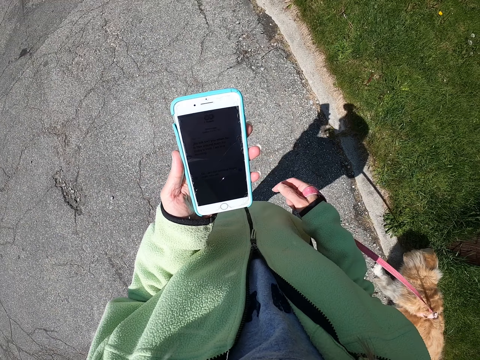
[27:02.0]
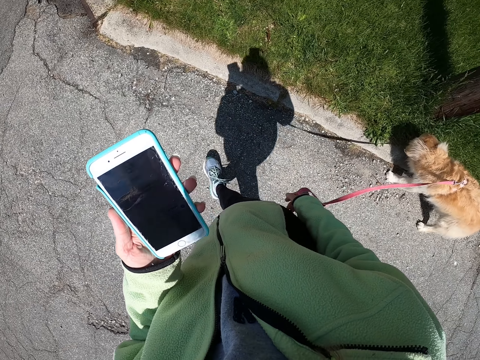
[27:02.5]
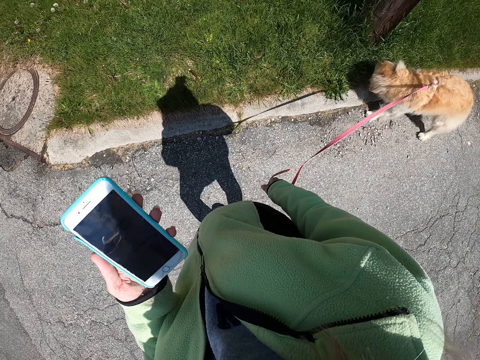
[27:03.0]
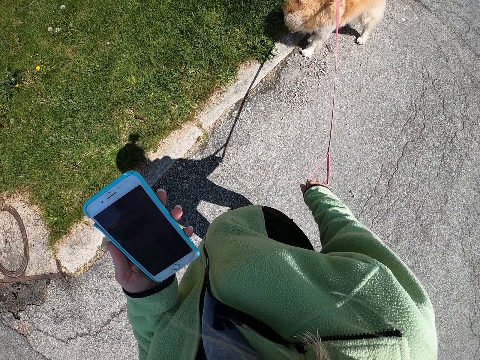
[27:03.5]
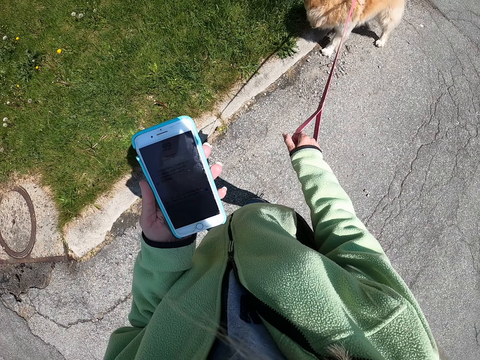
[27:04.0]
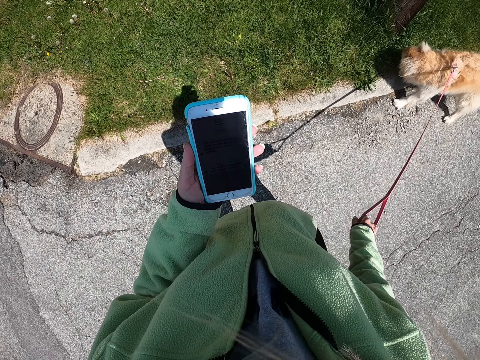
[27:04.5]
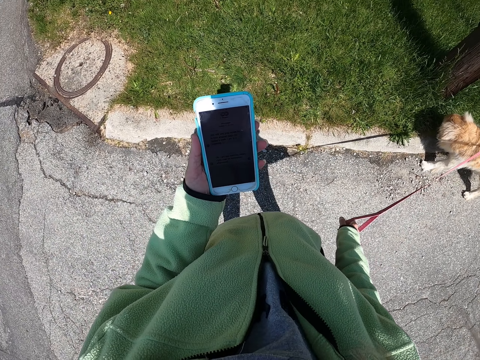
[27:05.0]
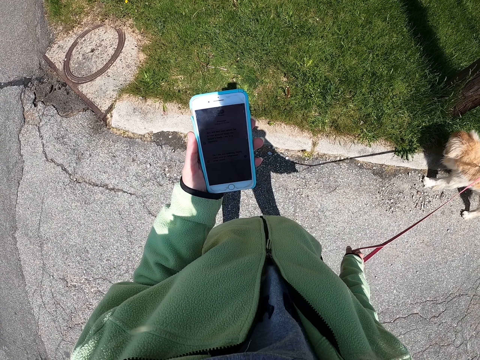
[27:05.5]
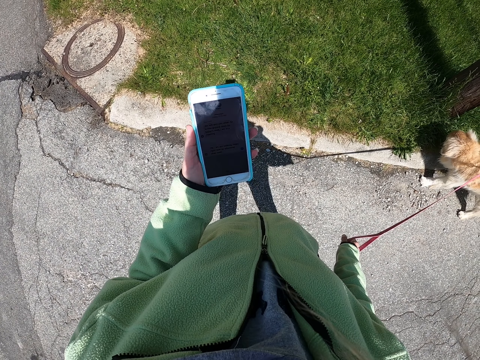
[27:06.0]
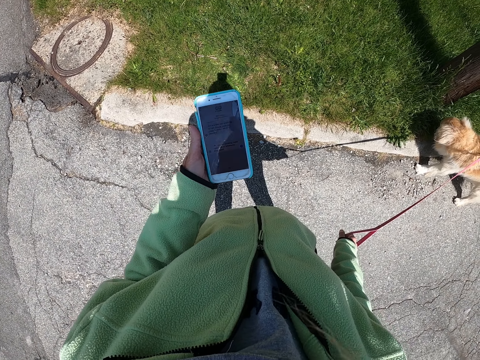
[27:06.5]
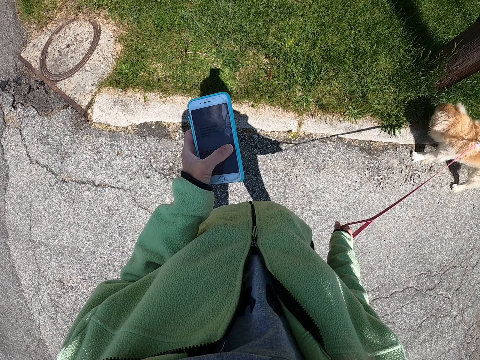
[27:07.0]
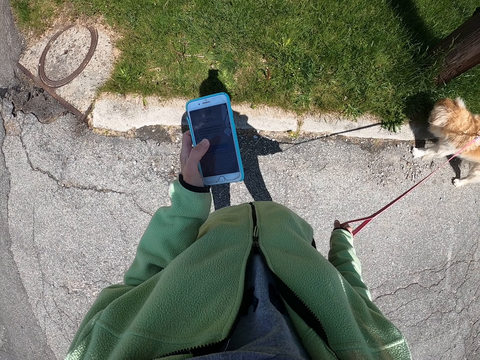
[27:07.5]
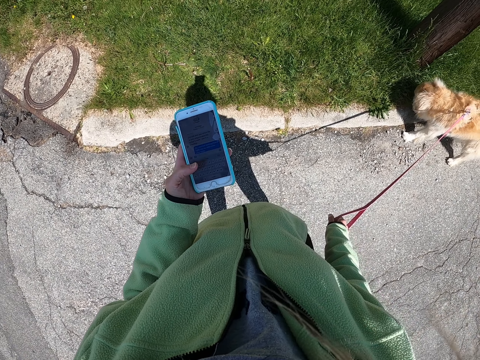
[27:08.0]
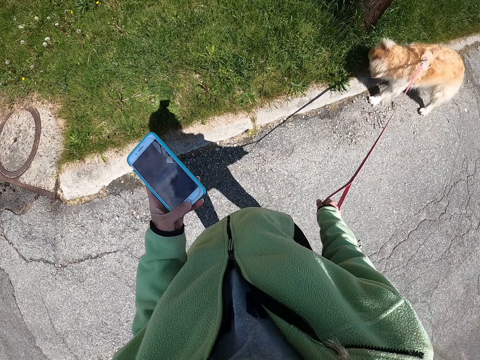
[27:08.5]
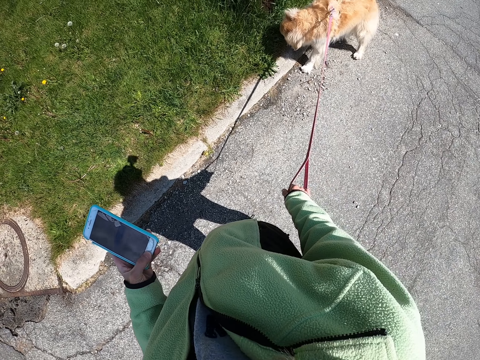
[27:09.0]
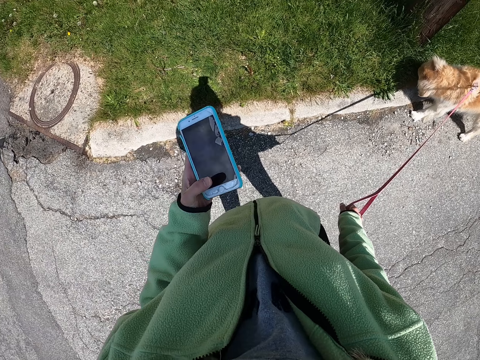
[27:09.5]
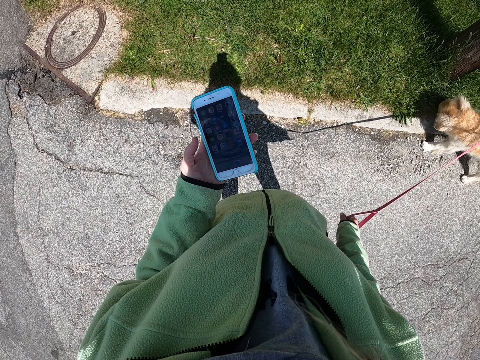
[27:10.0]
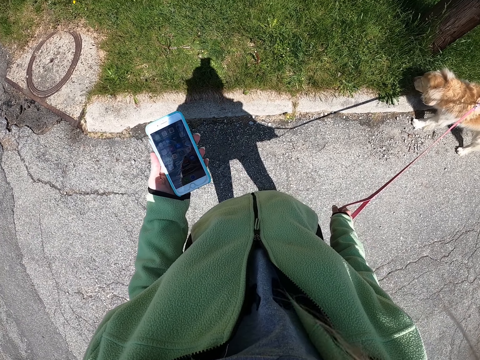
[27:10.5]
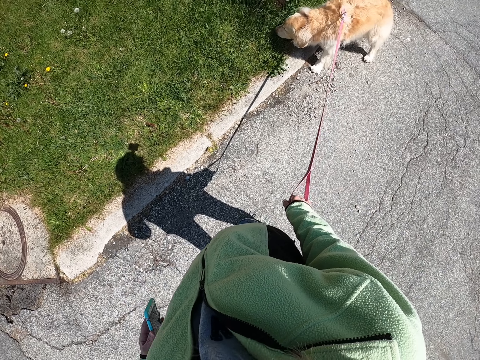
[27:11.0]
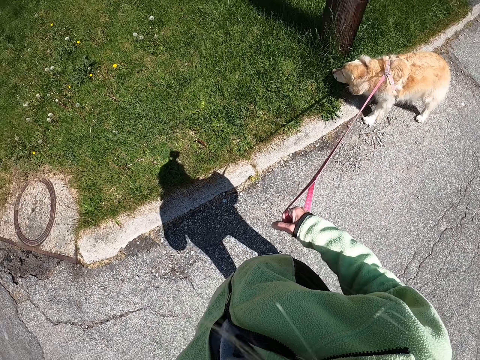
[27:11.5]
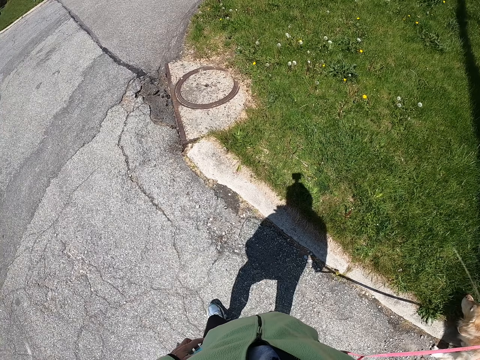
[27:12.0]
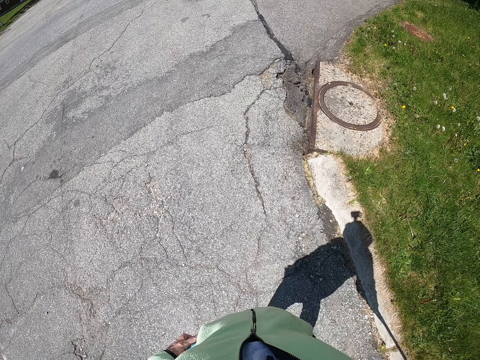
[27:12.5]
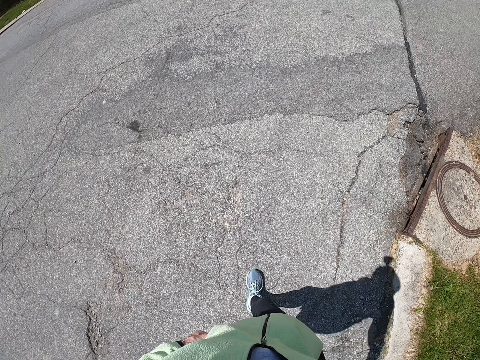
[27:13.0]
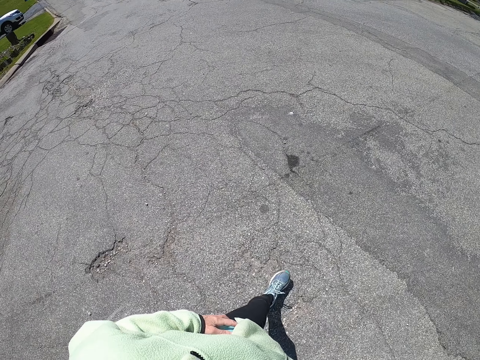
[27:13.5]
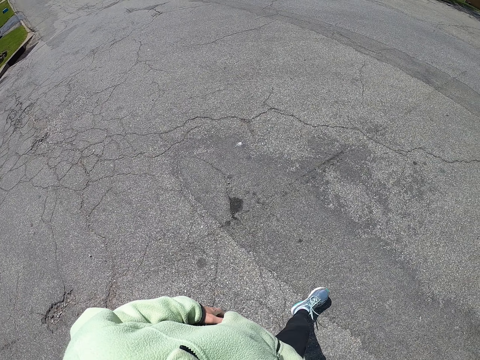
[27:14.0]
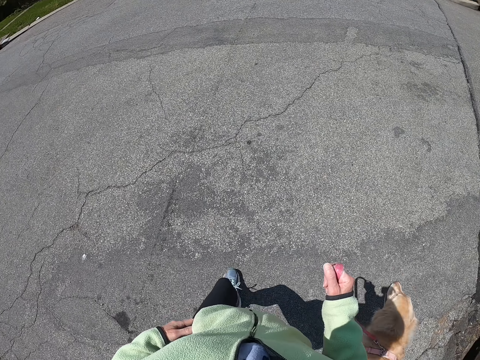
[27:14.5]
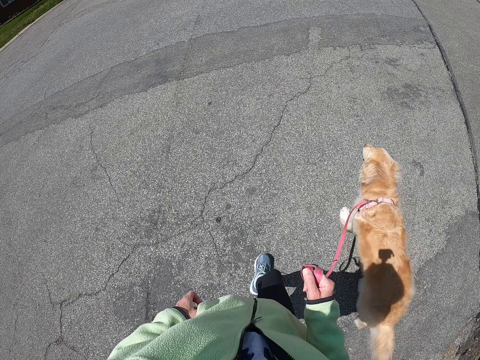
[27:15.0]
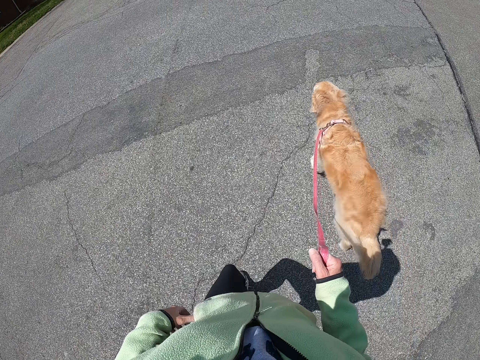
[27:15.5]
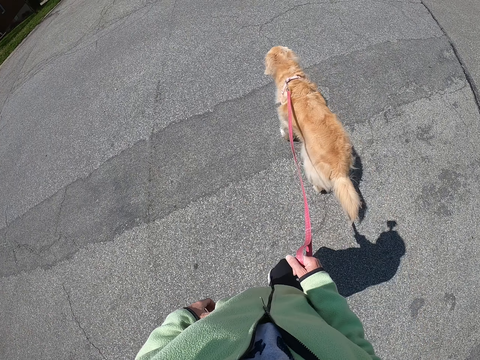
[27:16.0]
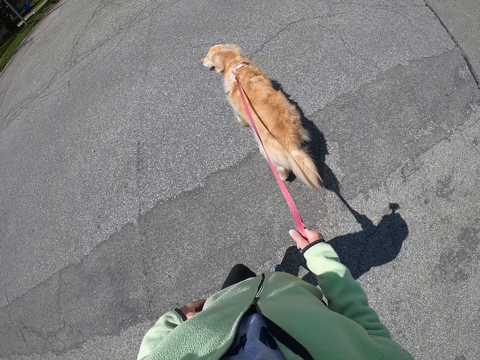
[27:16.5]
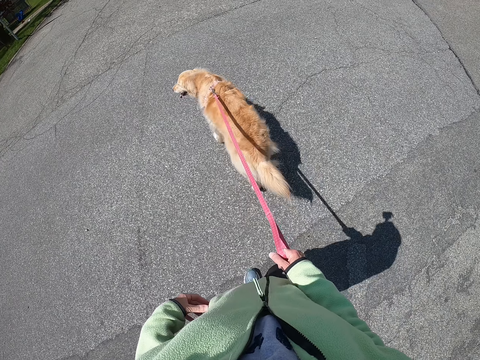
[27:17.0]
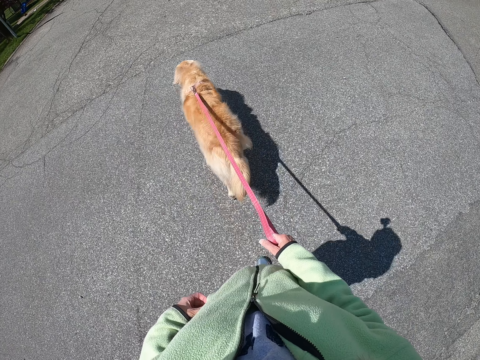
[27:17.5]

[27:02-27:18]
The camera wearer stands on the pavement. They scroll the phone. They put the phone in the pocket. They walk around.

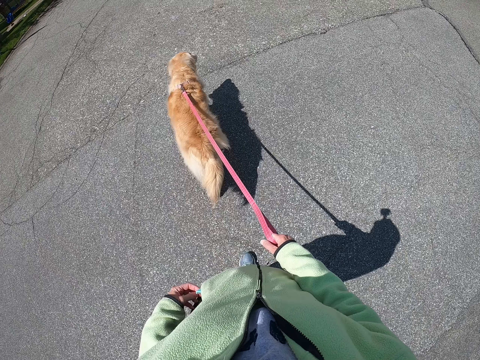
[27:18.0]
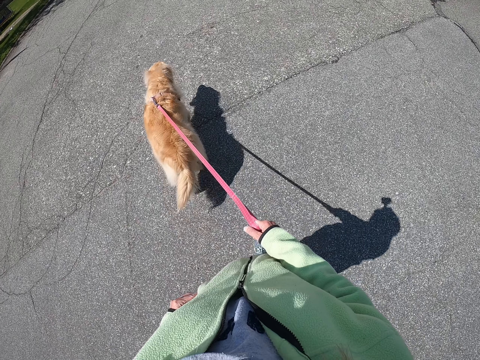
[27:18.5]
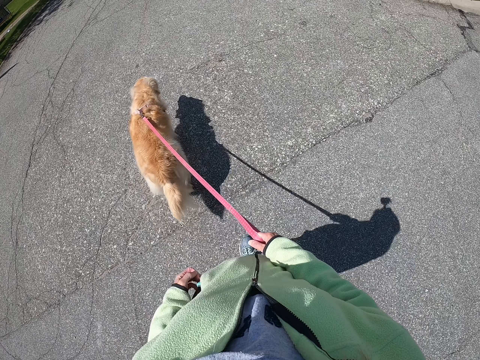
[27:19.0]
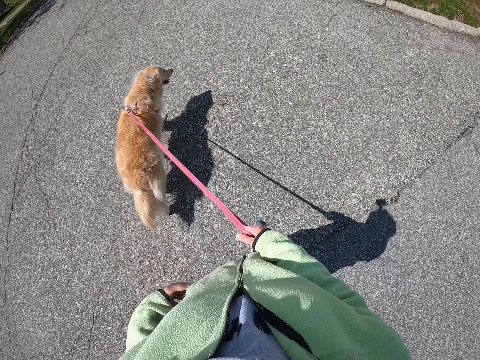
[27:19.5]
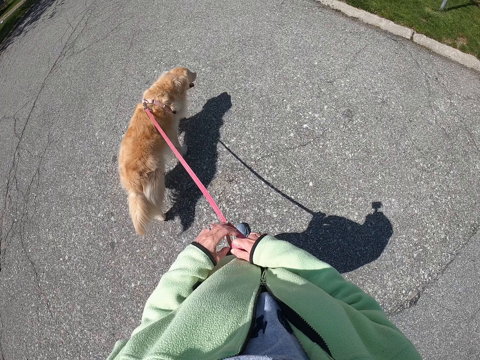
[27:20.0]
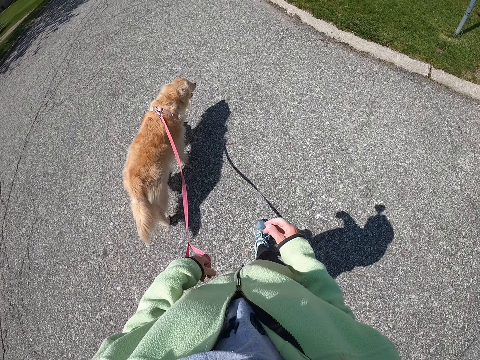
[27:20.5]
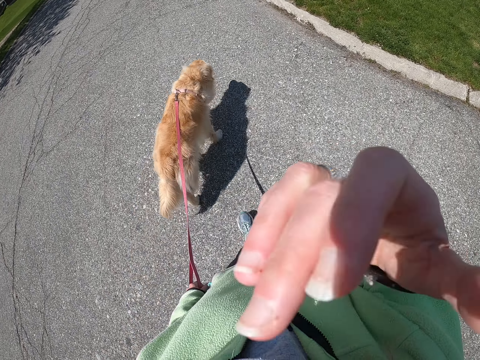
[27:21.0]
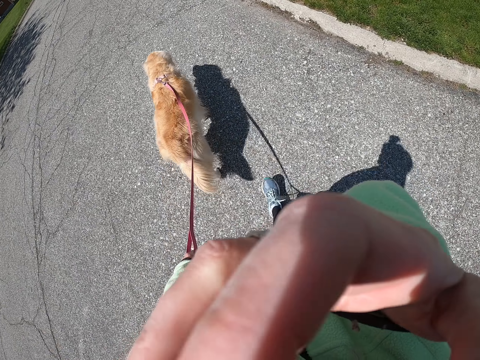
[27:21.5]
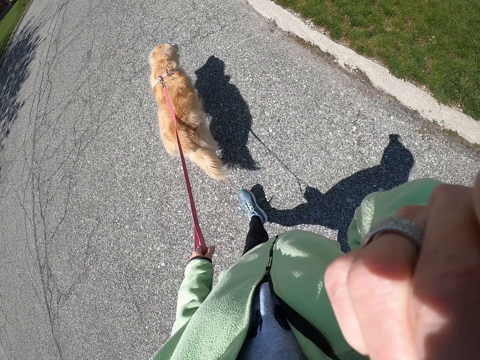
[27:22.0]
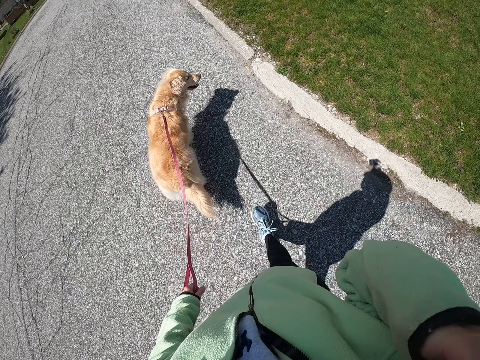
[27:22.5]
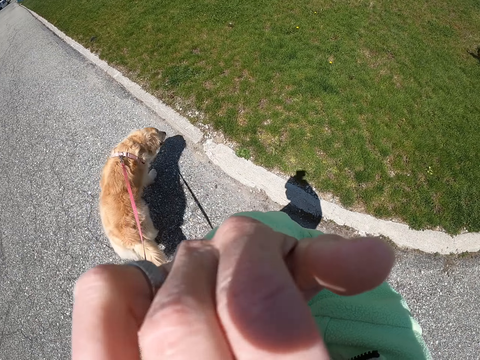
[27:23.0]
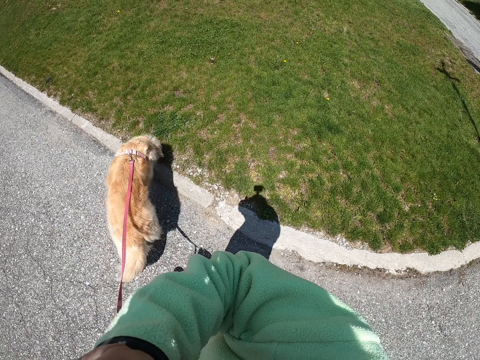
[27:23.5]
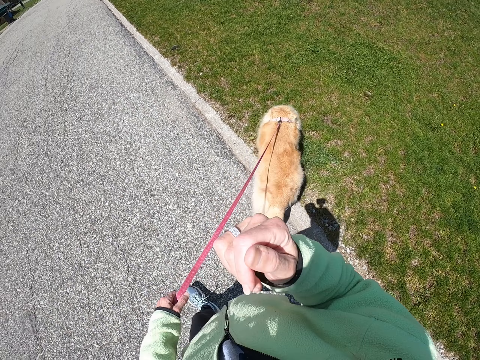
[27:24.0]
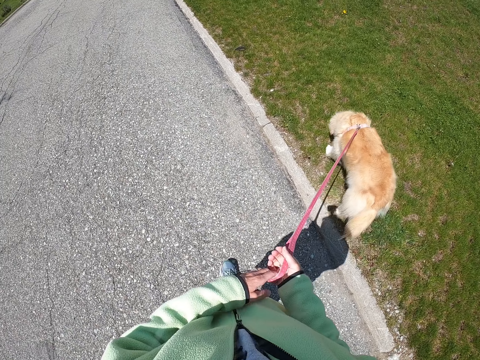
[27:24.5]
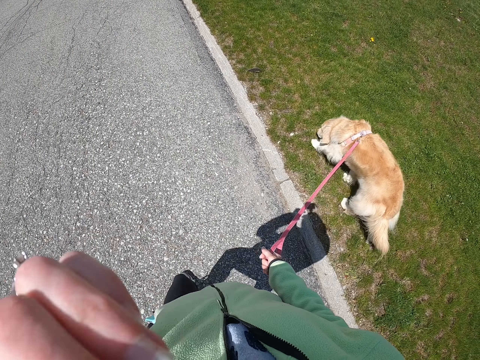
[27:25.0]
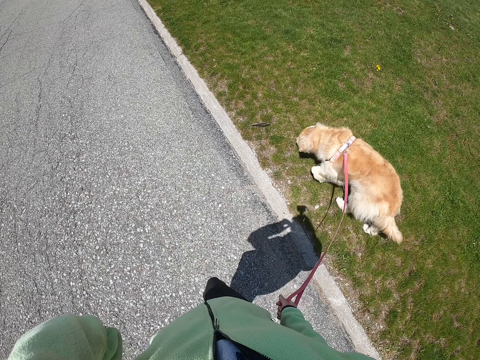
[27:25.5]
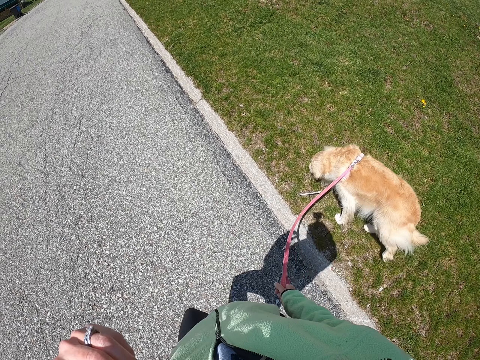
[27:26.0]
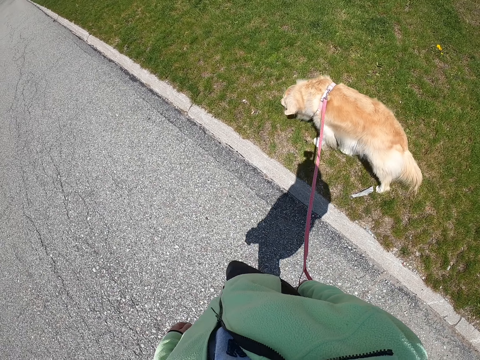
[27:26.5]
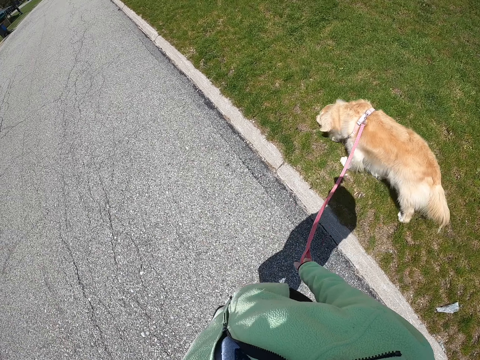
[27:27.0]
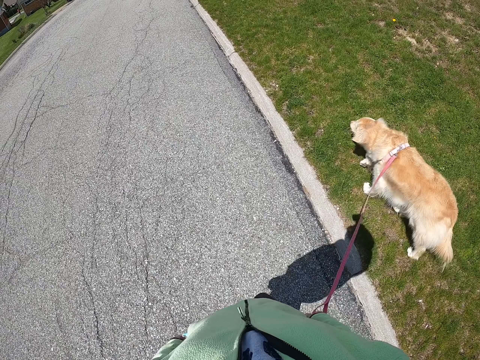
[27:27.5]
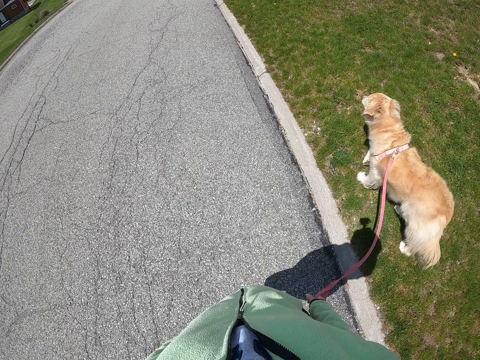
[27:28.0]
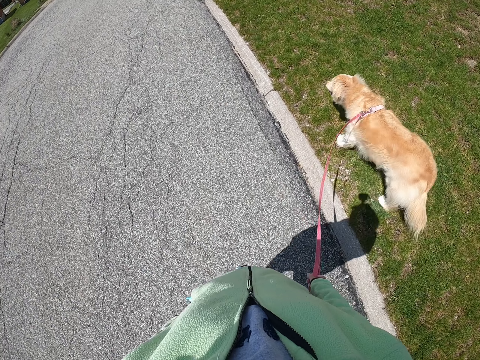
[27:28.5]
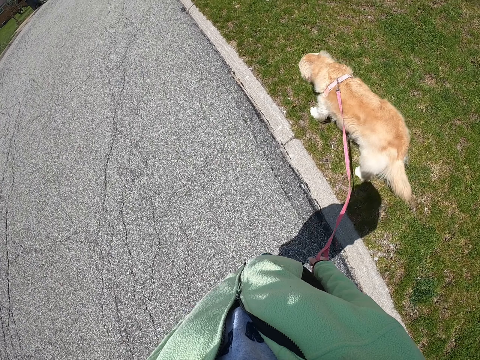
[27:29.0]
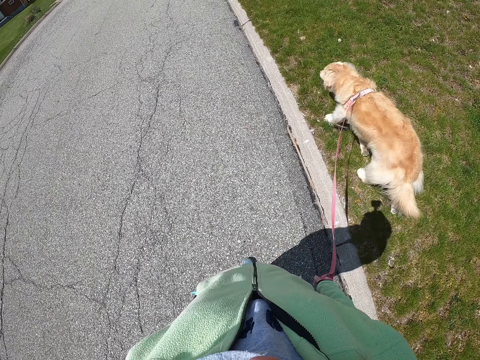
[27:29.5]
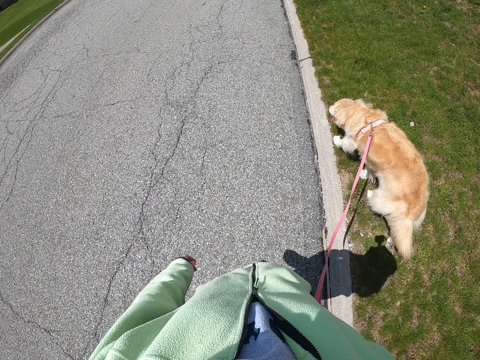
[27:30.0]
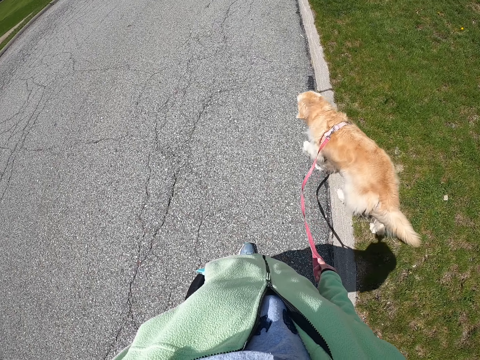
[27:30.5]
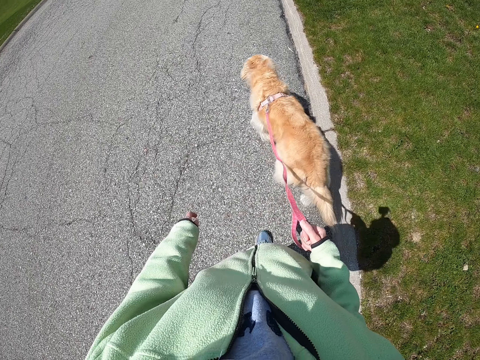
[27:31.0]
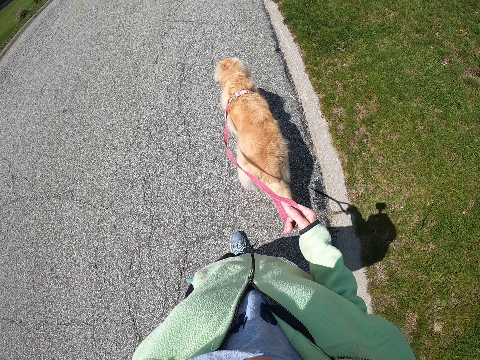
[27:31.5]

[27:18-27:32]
The camera wearer exchanges a dog leash to the left hand. He touches the face with the right hand. He lifts his hand. He exchanges the dog leash to the right hand. He touches the face with the left hand. He lifts his hand. He walks on the road with the dog leash on the right hand.
